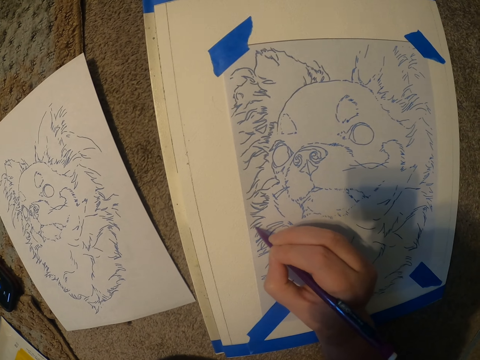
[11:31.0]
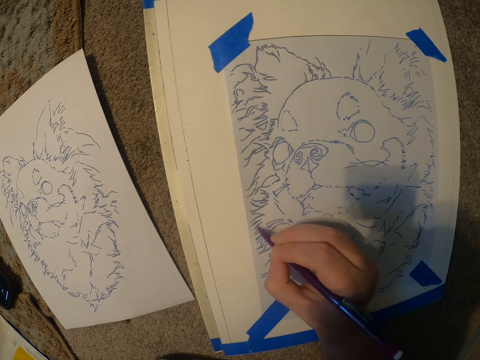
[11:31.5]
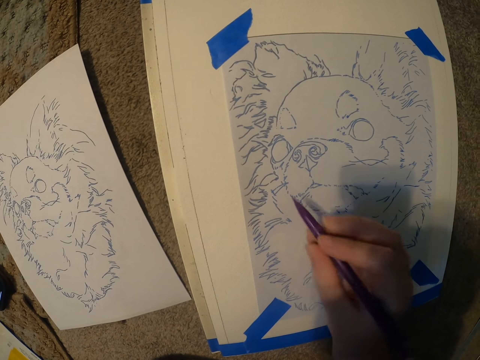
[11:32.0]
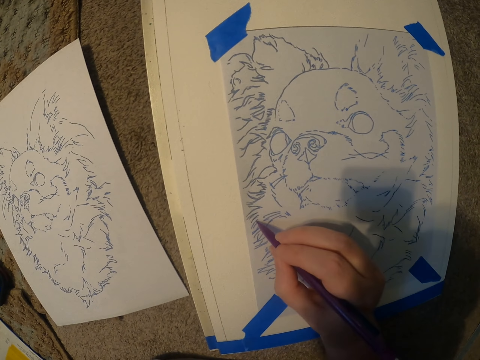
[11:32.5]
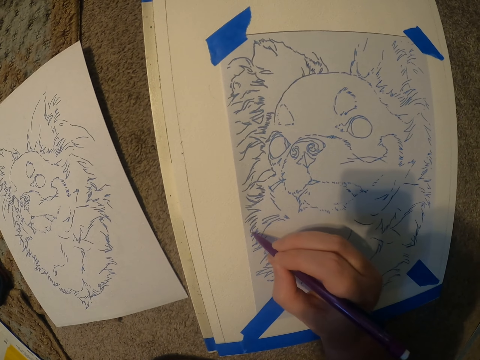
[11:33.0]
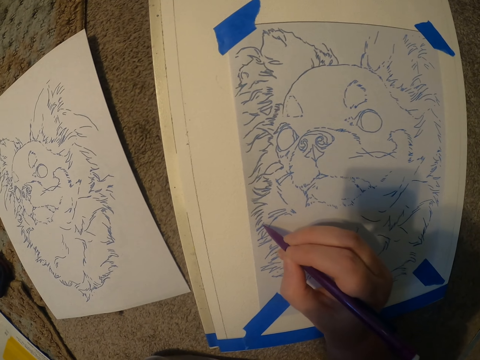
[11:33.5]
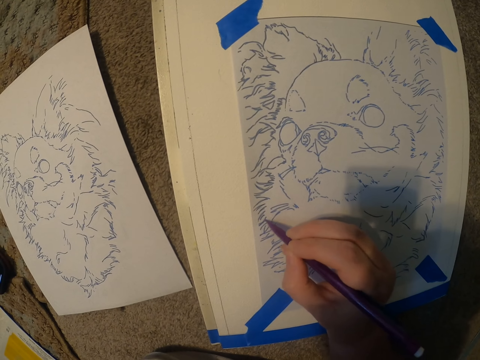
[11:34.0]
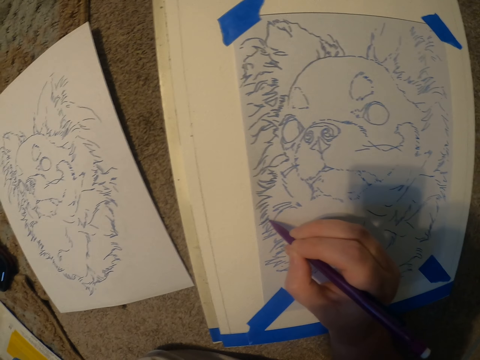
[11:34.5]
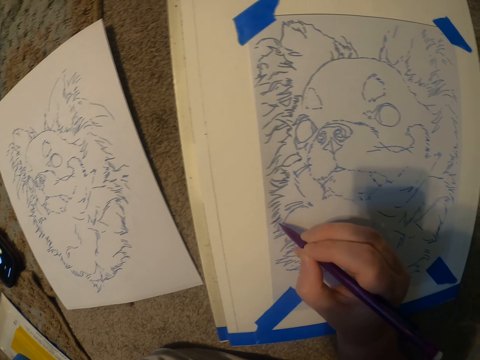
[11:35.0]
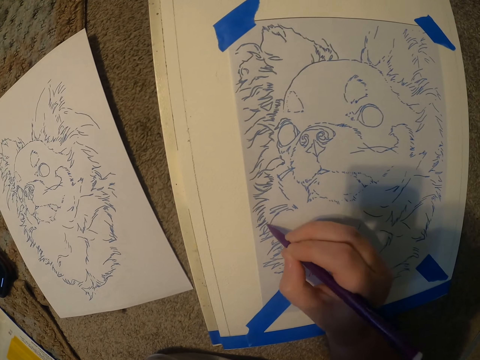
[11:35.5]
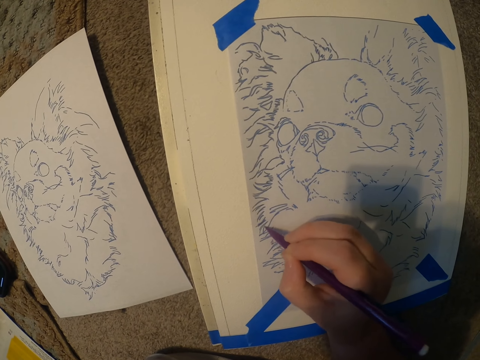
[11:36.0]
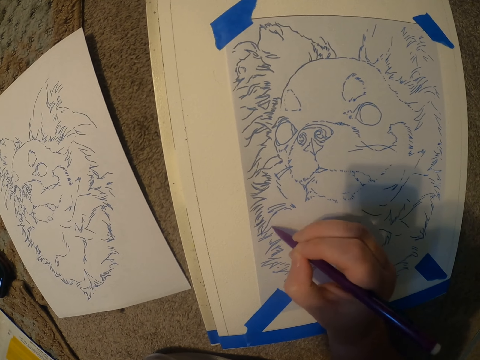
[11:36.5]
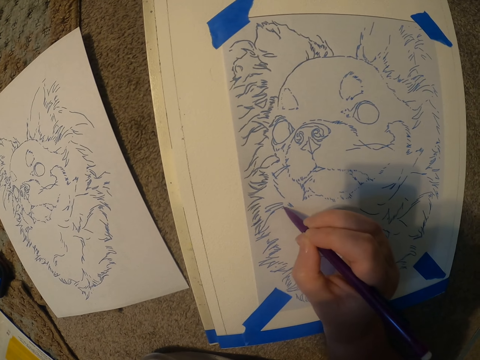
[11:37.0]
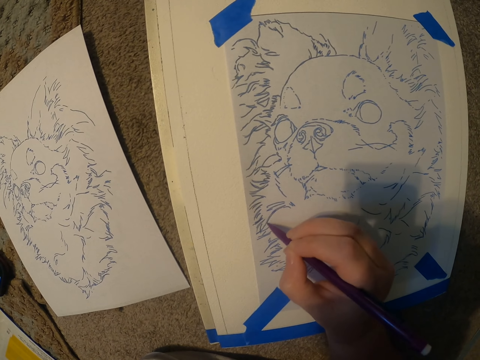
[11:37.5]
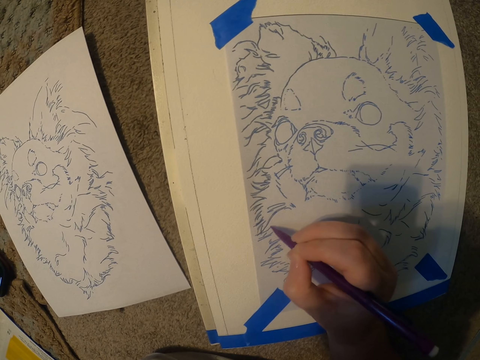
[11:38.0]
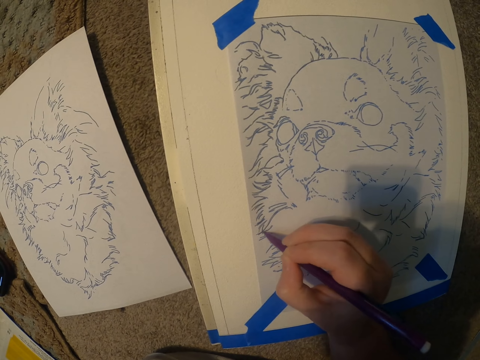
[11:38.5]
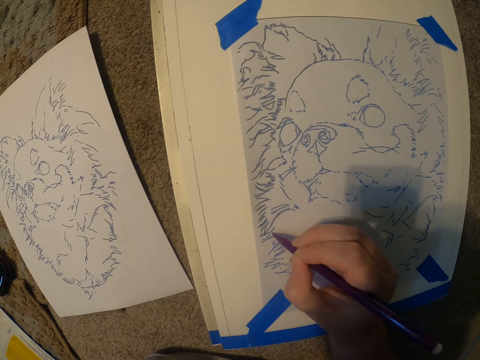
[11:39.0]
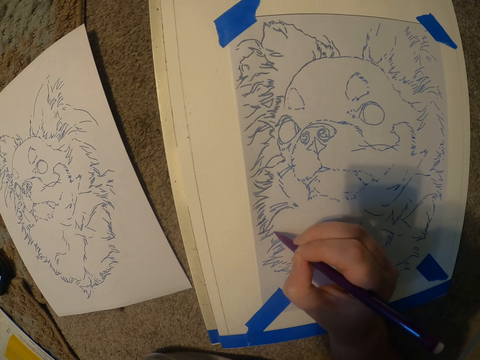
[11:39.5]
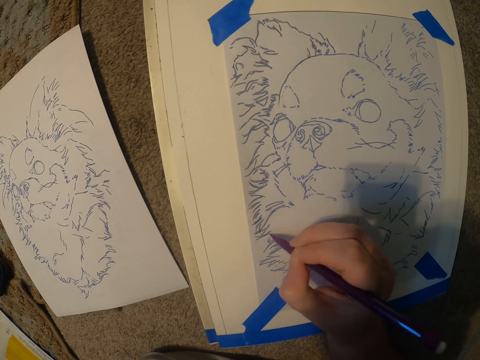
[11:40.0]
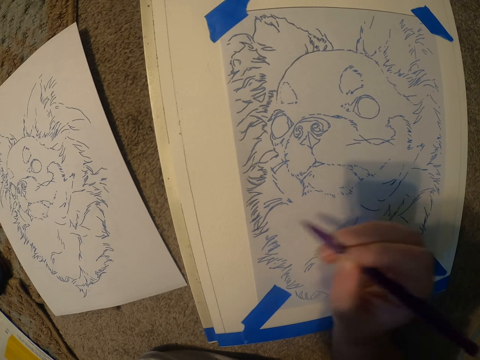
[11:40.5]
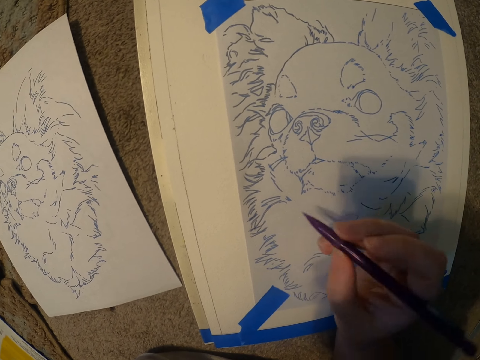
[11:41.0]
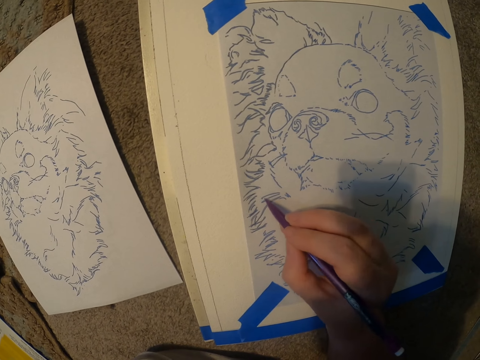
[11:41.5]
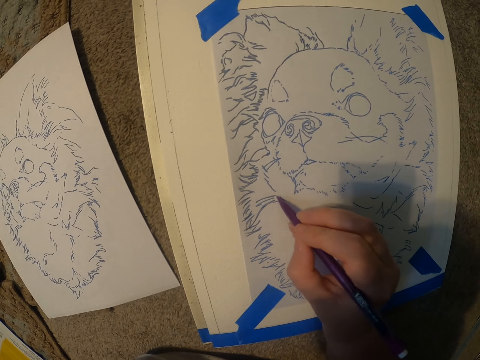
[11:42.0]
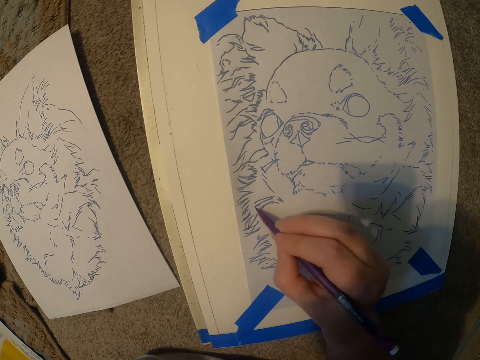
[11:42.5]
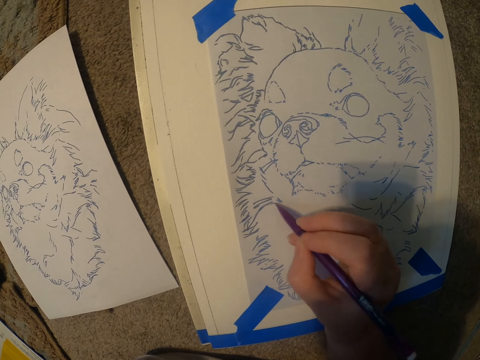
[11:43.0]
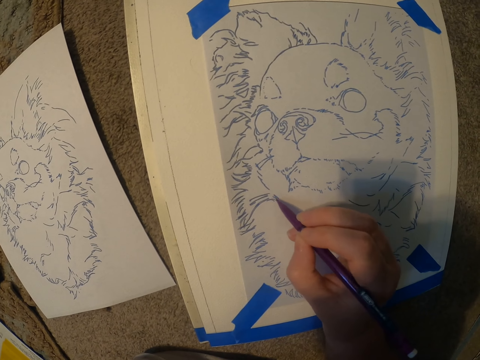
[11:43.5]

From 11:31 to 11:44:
The camera wearer moves the hand with the pen. They draw the picture on the paper. They move the hand with the pen. They draw the picture on the paper.

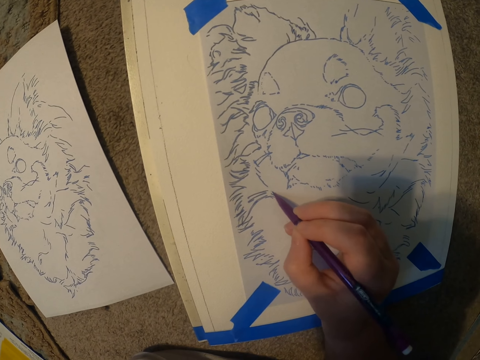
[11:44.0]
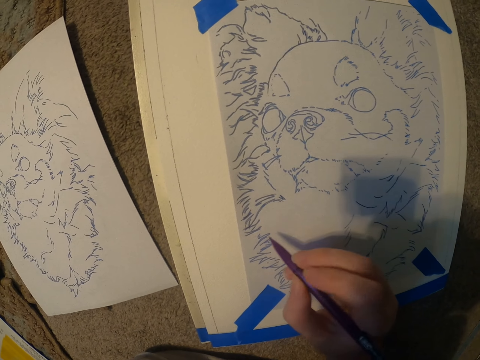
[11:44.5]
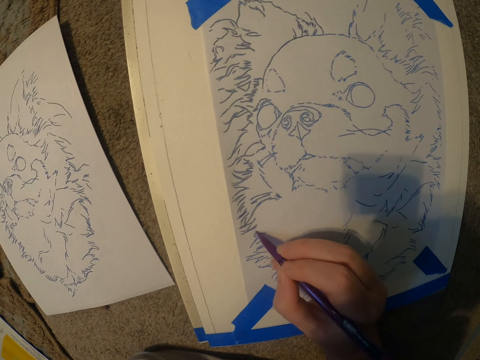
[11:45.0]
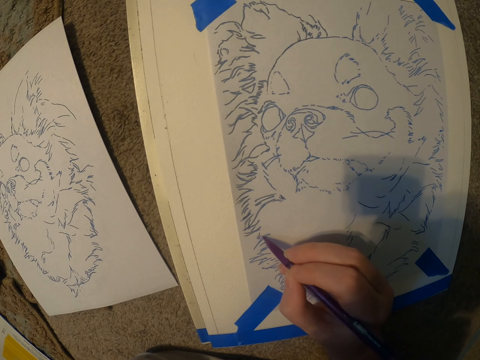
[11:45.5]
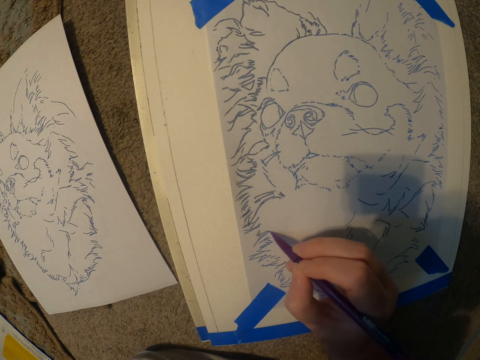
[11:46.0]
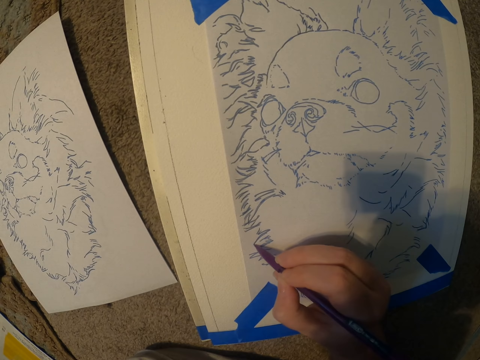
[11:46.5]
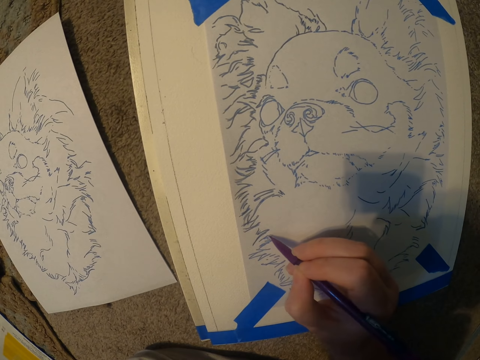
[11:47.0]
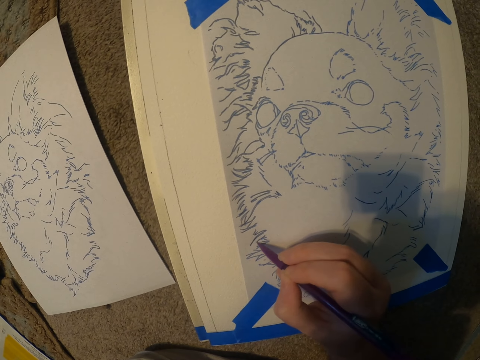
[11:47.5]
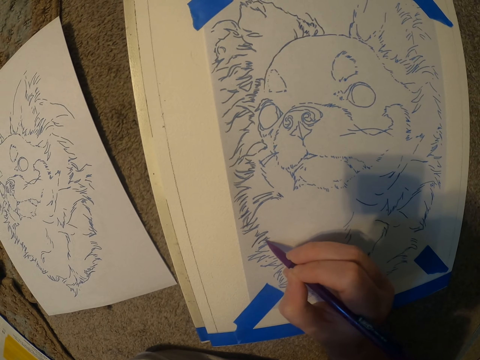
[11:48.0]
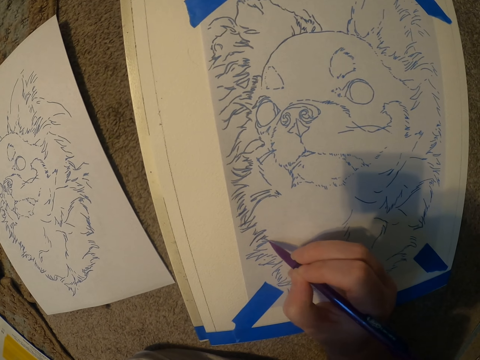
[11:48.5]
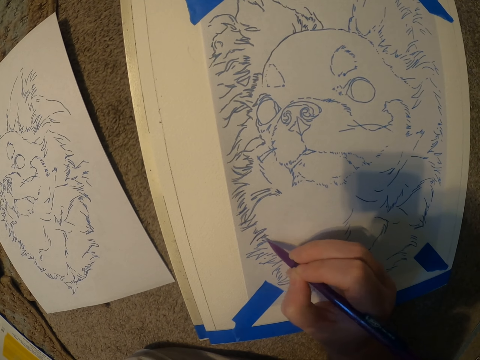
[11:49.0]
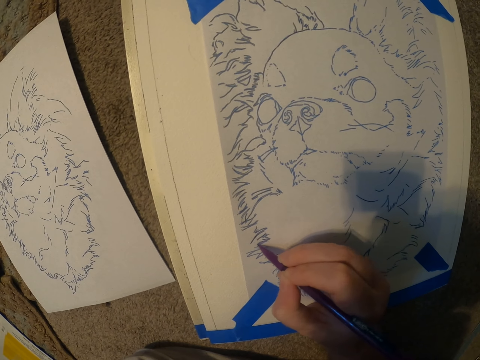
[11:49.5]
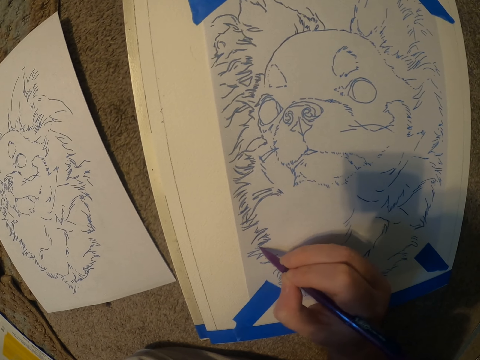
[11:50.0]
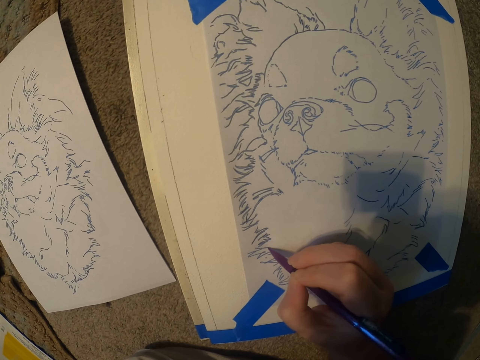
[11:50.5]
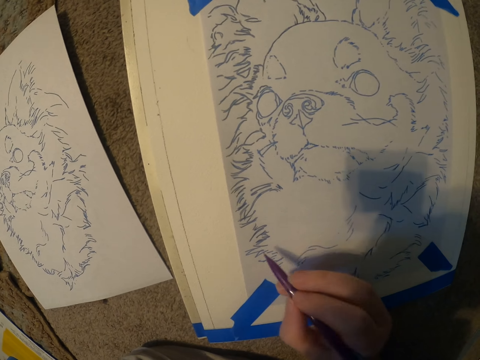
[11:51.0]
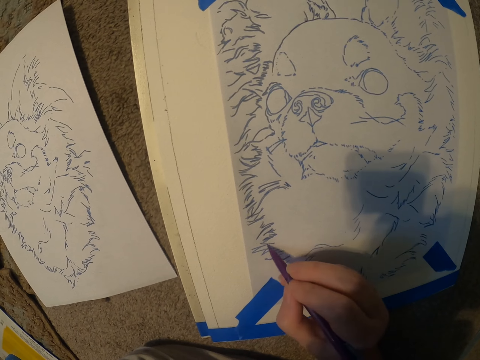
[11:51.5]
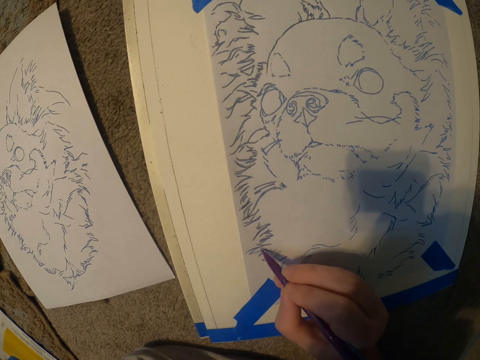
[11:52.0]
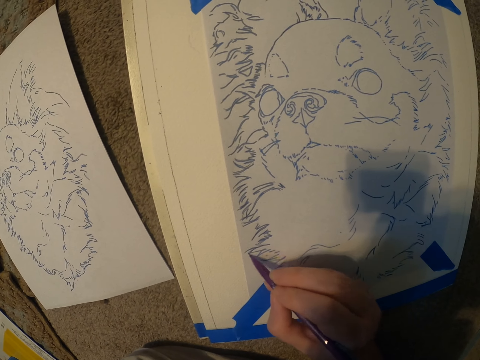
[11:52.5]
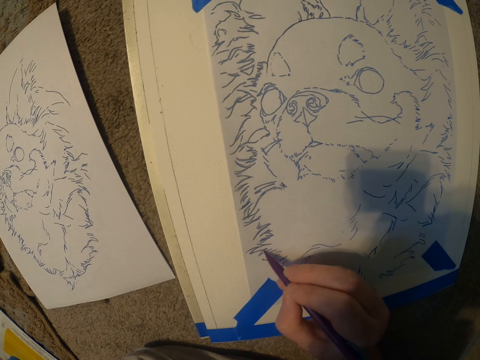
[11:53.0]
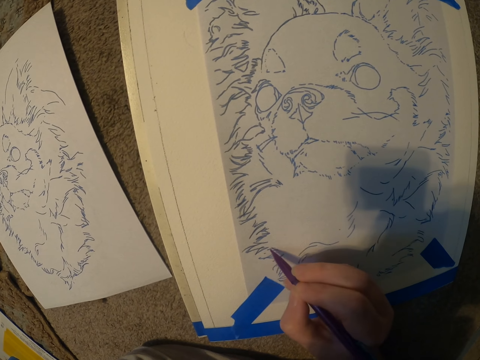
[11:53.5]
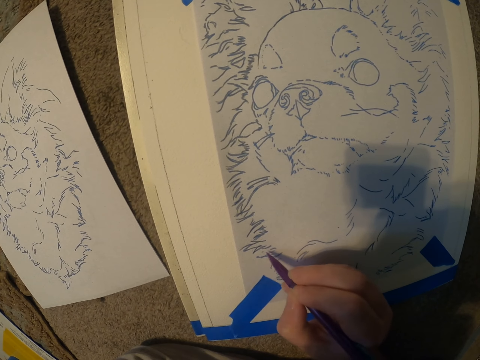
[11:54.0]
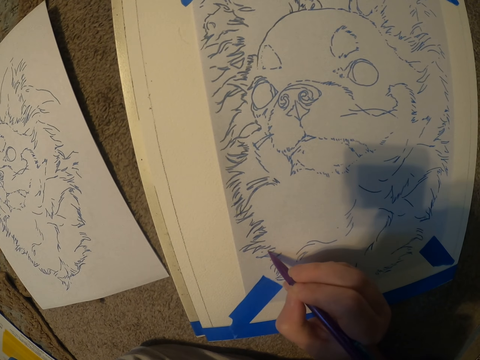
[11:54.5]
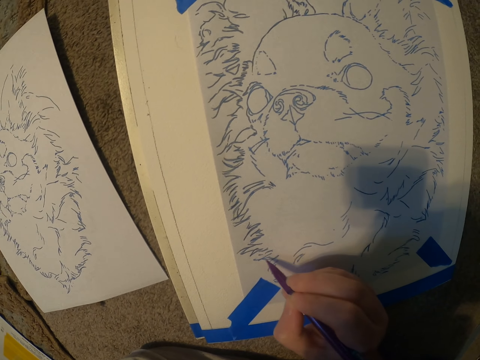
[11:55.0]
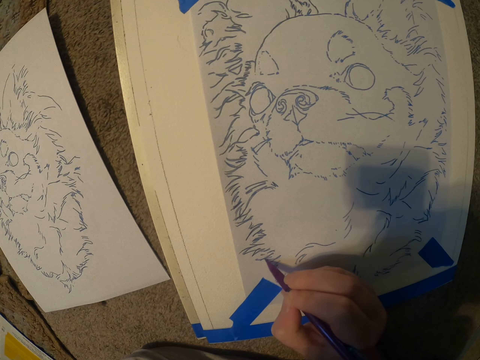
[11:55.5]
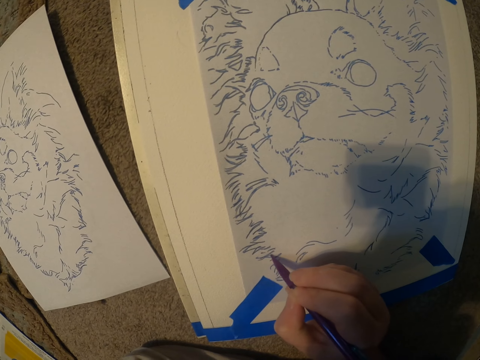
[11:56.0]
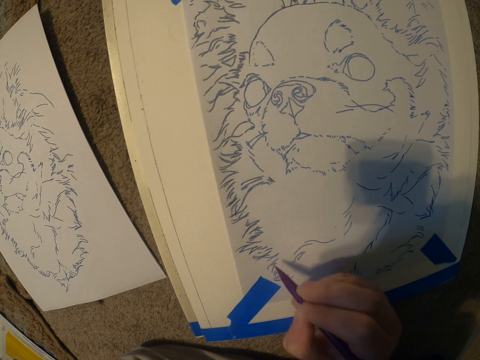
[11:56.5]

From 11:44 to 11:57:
The camera wearer moves the hand with the pen. They draw the picture on the paper. They move the hand with the pen. They draw the picture on the paper.
